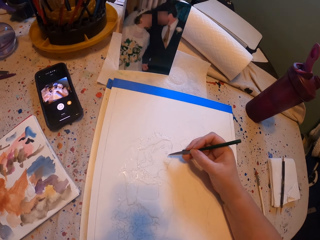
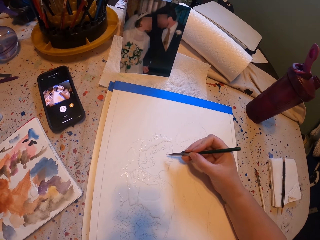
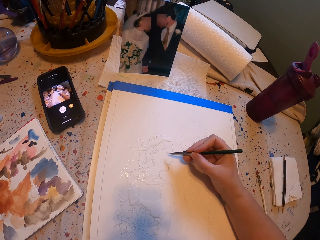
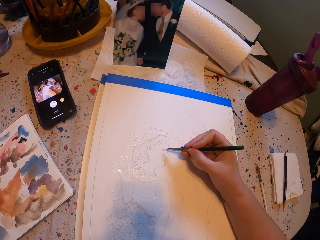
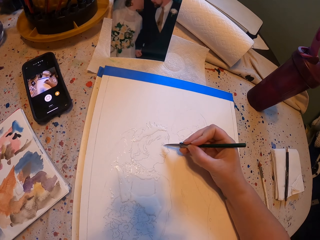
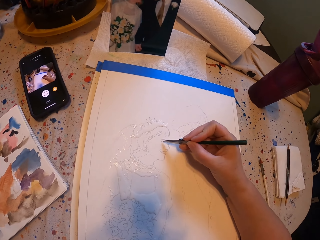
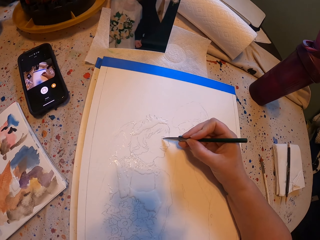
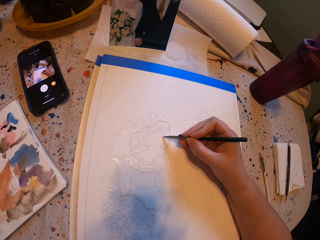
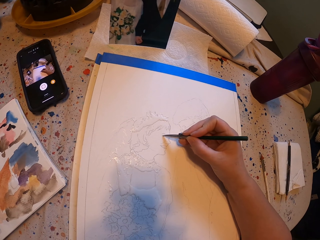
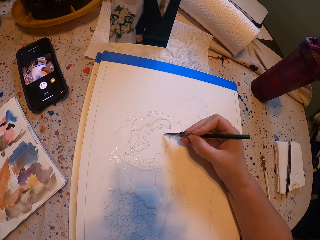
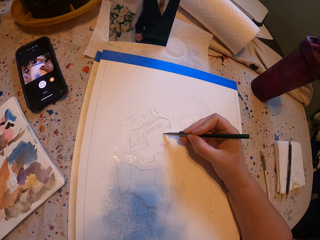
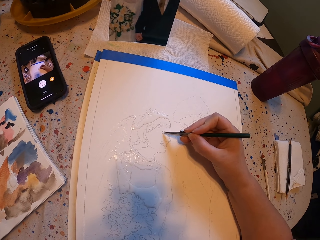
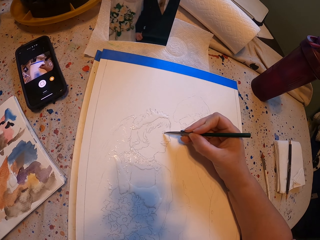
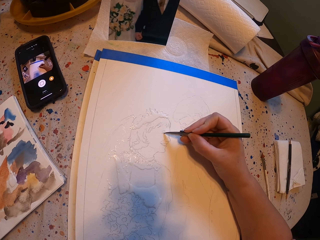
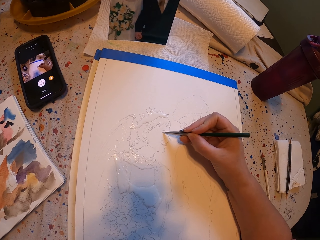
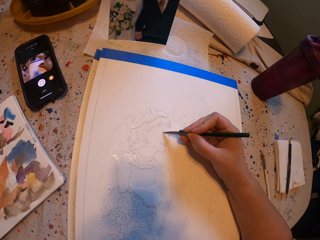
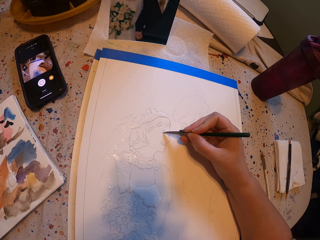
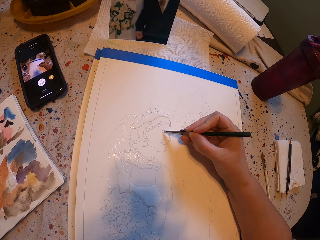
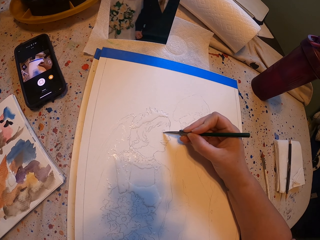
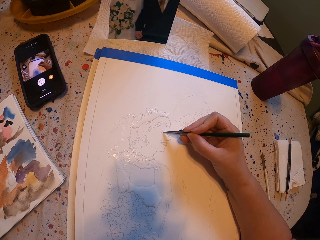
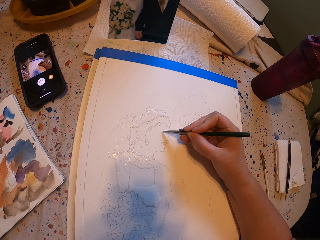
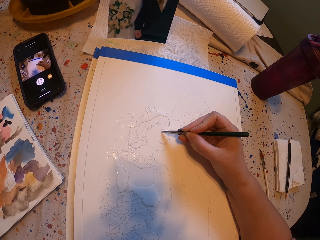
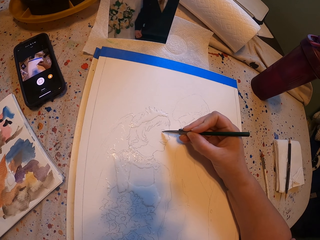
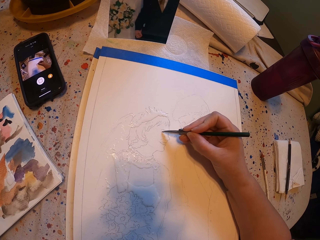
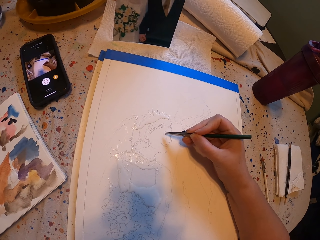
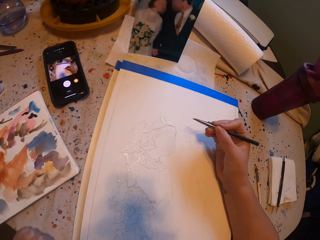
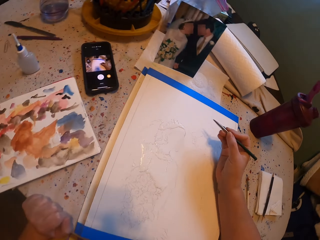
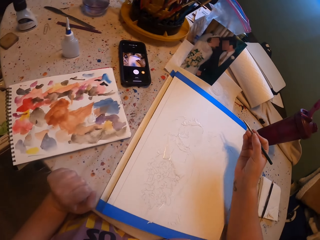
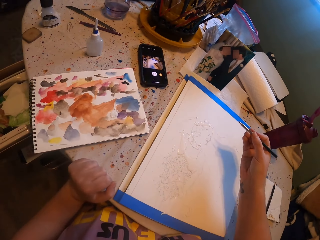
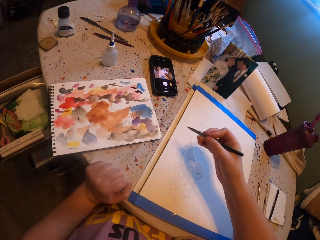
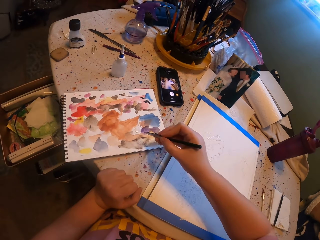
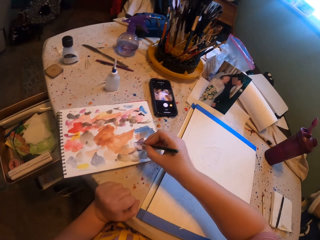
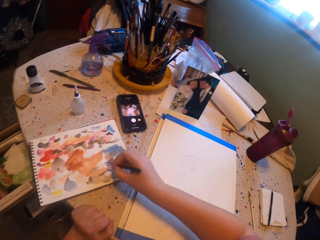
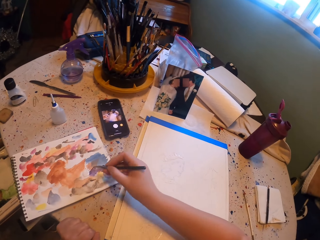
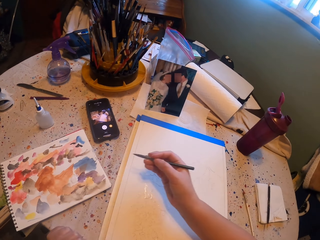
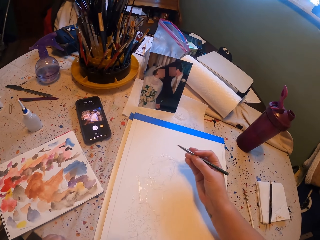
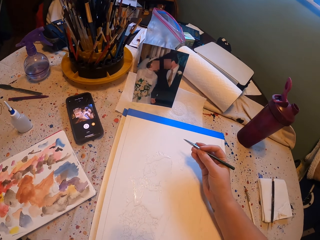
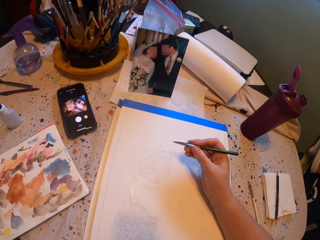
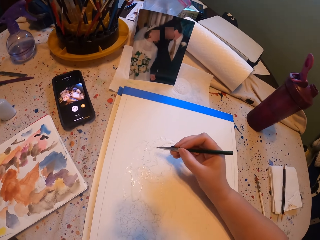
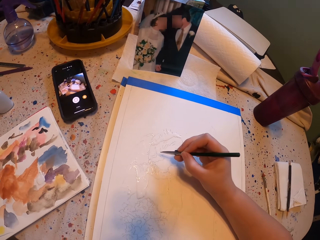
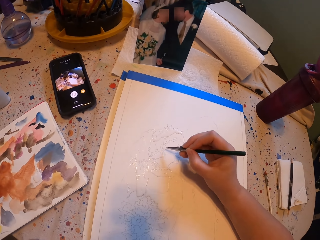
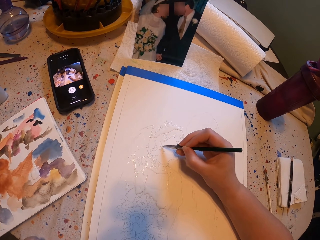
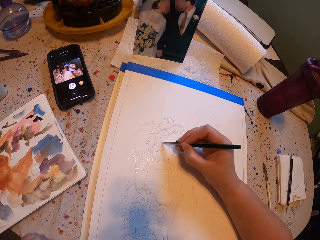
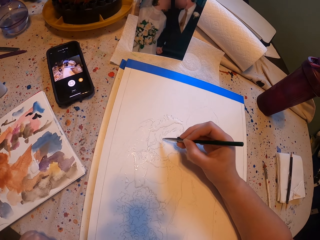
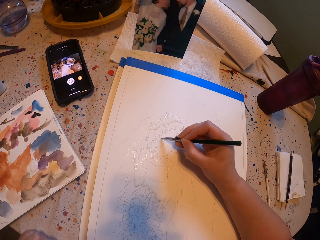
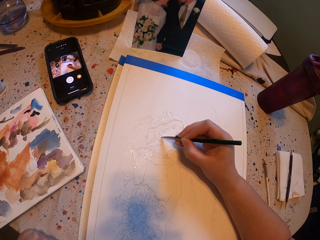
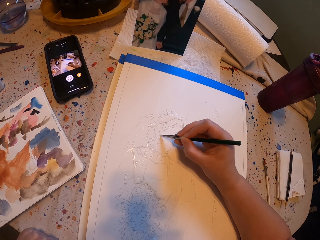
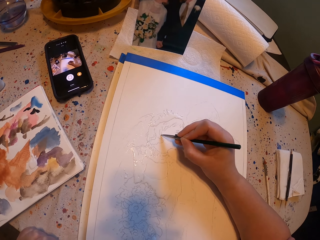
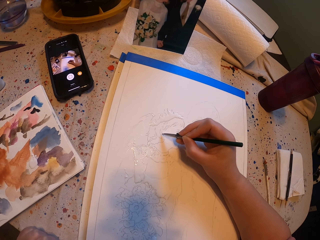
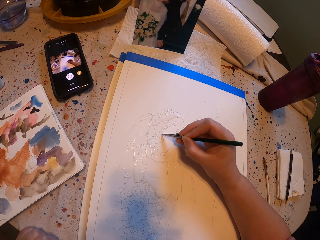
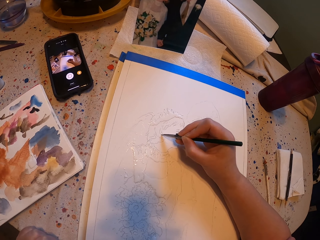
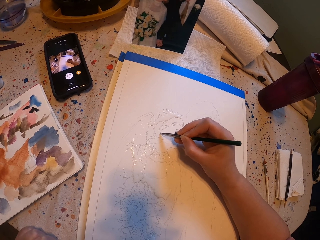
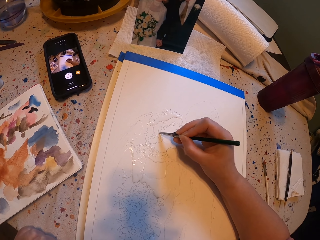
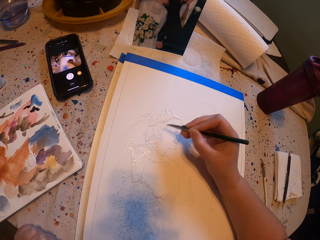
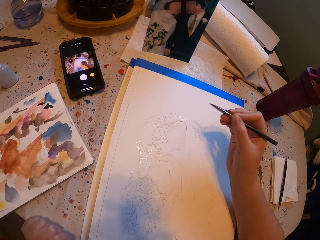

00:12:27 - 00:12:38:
The camera wearer paints a picture with the pen brush. They rub the pen brush on the ink paper. They put paint on the paint brush. They paint the picture with the pen brush again.

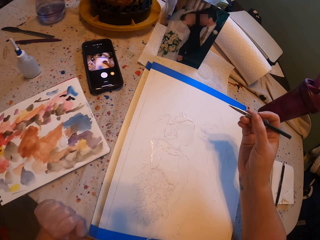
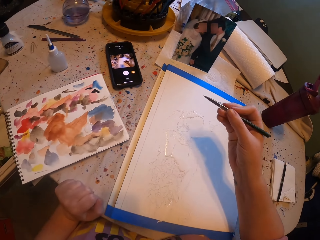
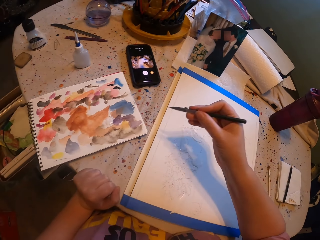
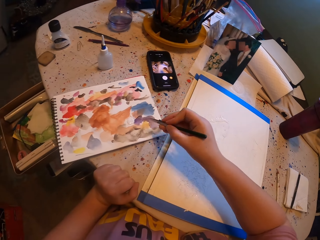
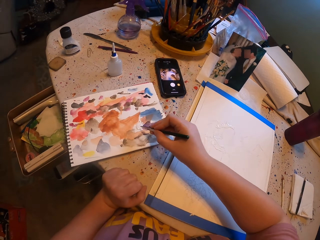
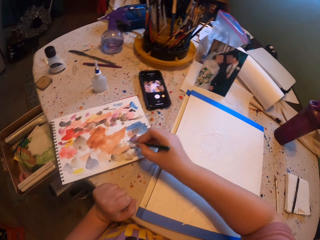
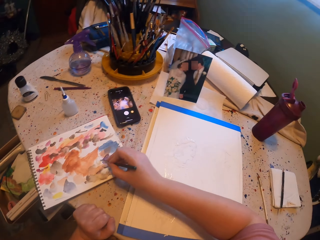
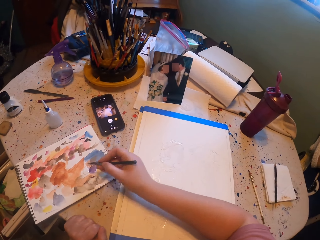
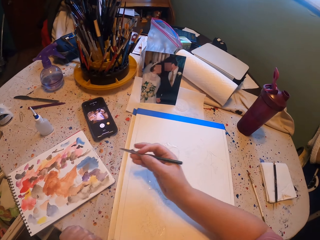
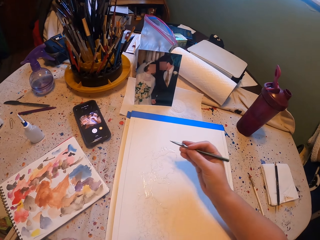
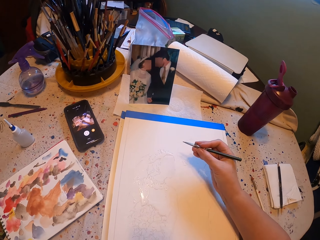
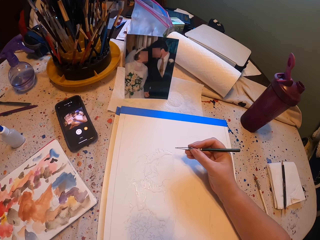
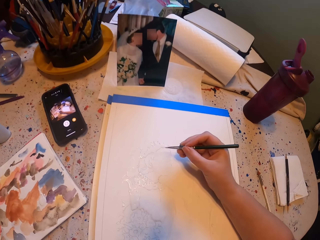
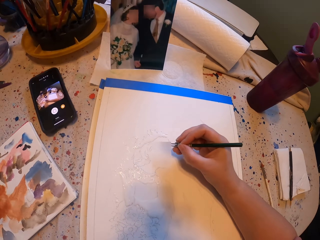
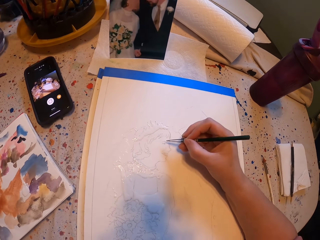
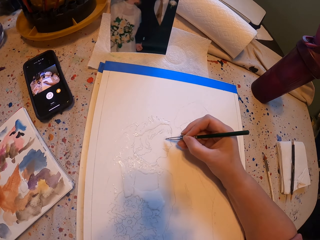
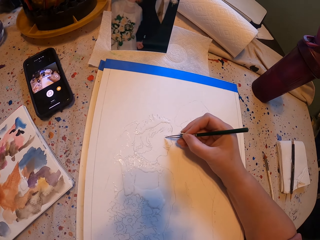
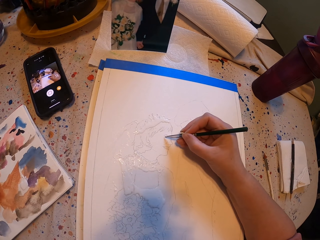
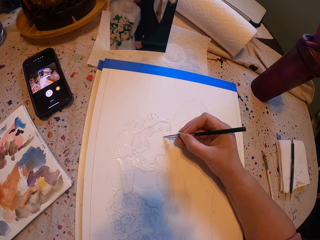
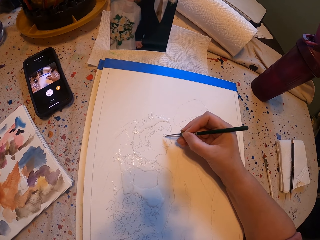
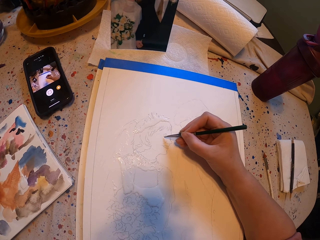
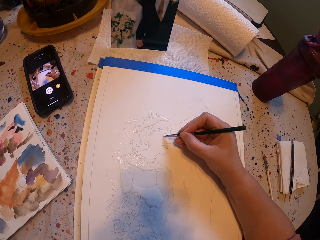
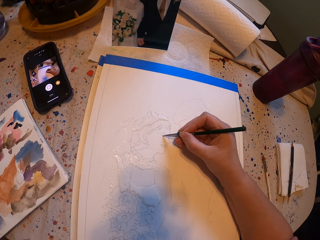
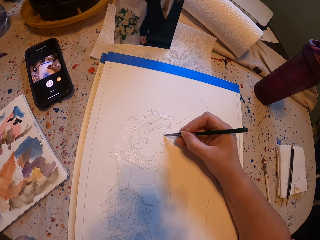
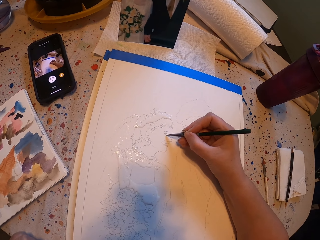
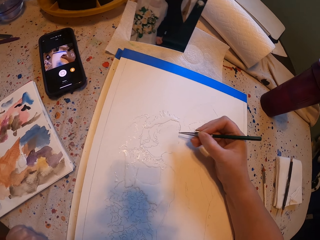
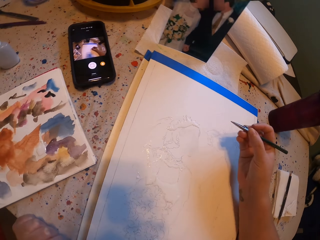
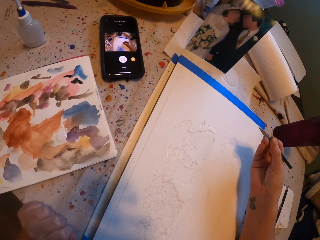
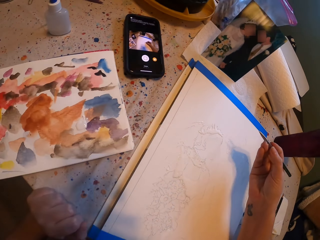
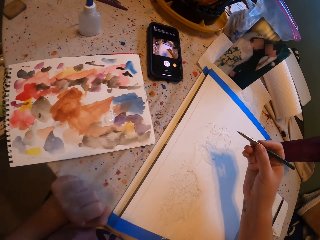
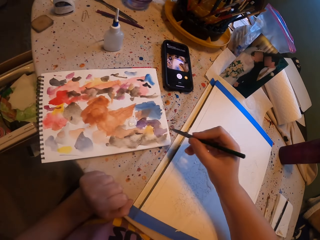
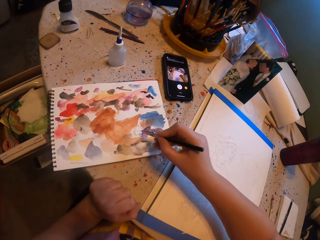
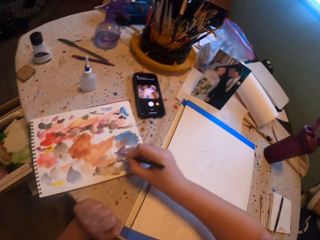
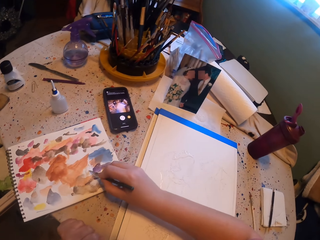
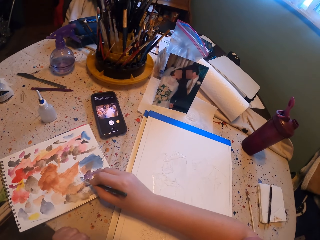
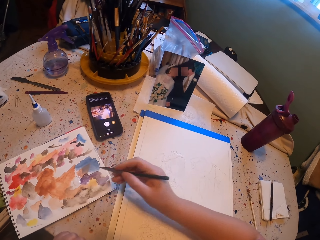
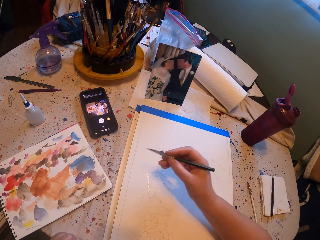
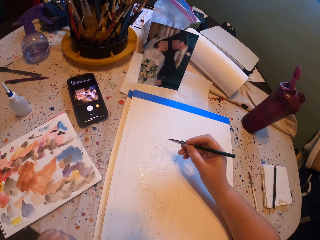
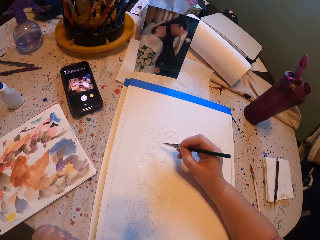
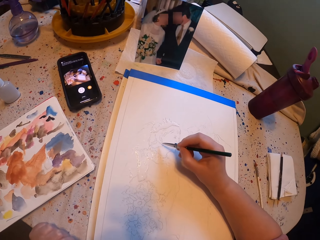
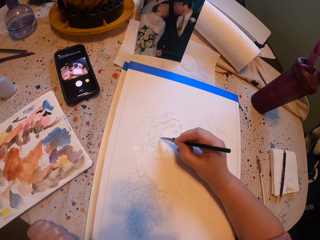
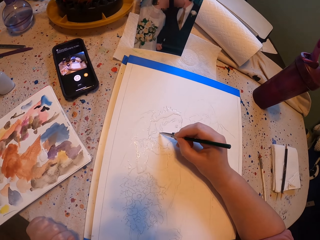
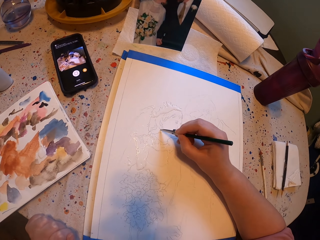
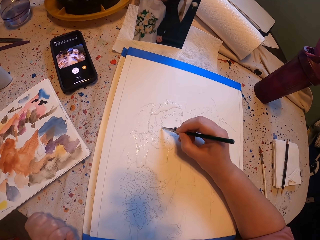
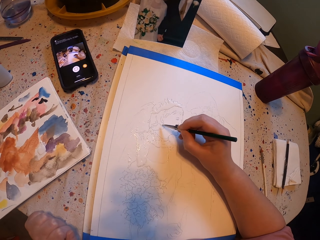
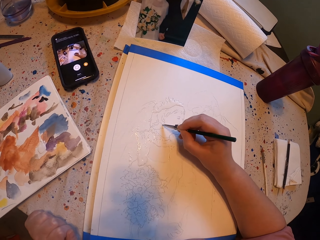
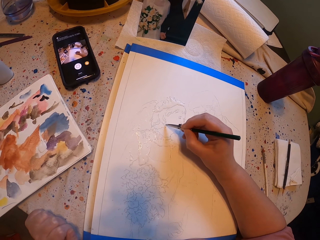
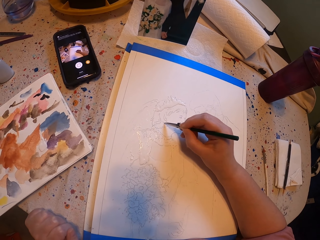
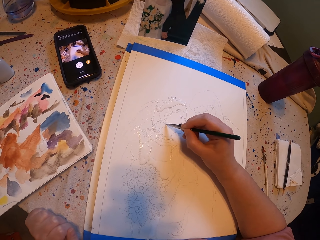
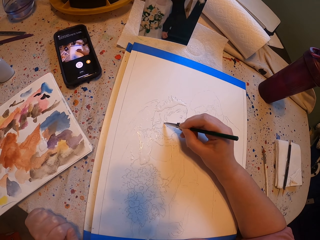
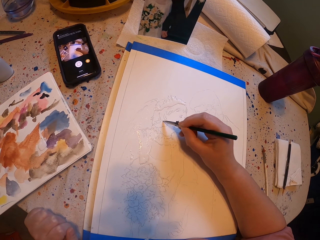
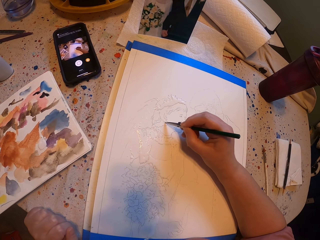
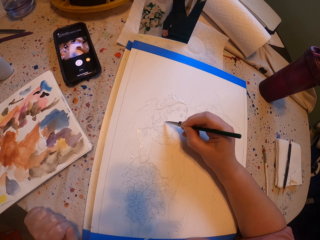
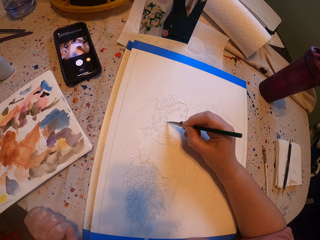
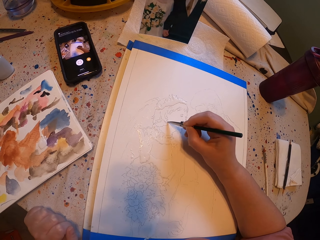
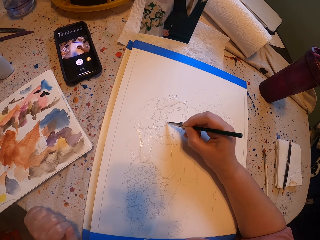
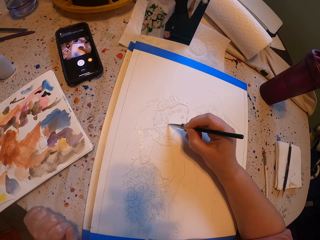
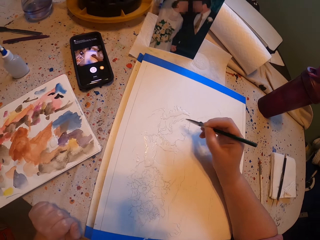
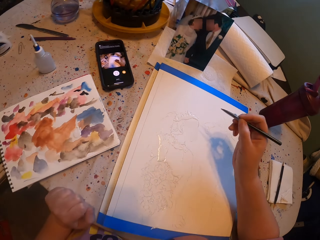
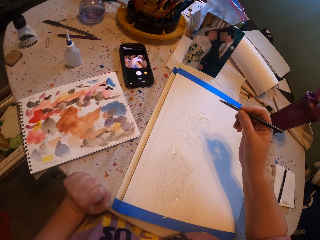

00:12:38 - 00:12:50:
The camera wearer rubs the pen brush on the ink paper. They put paint on the paint brush. They paint a picture with the pen brush. They put paint on the paint brush and rub the pen brush on the ink paper again. They paint the picture with the pen brush again.
